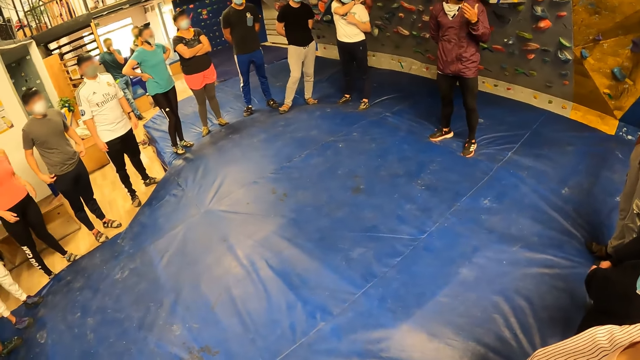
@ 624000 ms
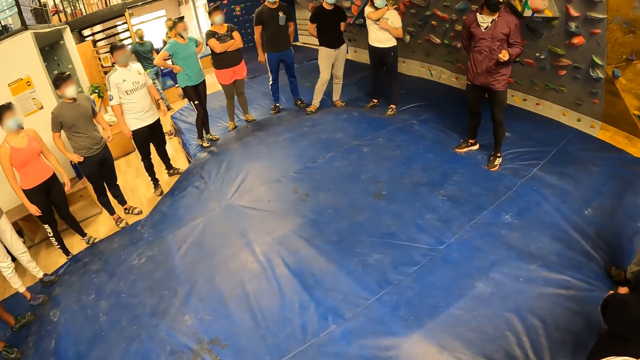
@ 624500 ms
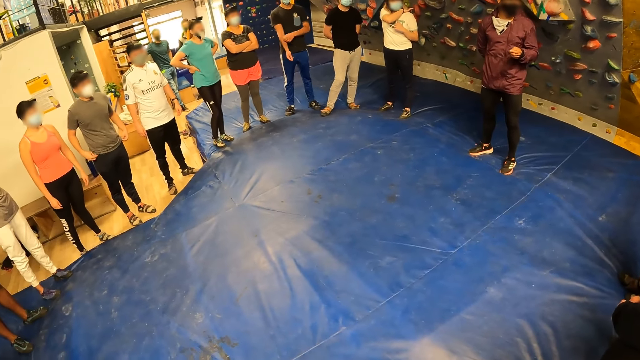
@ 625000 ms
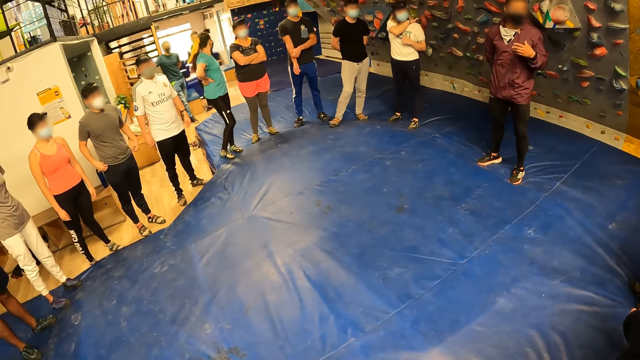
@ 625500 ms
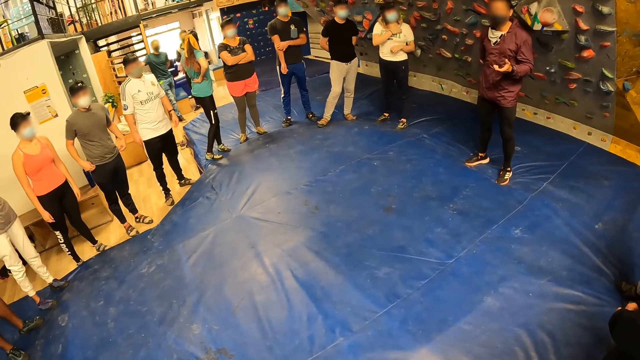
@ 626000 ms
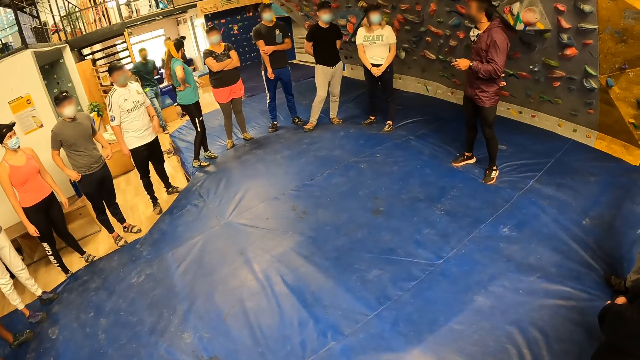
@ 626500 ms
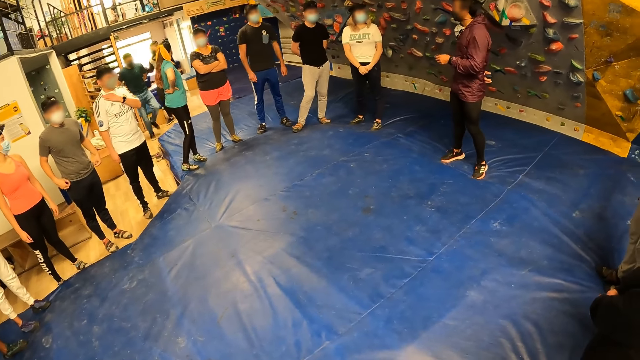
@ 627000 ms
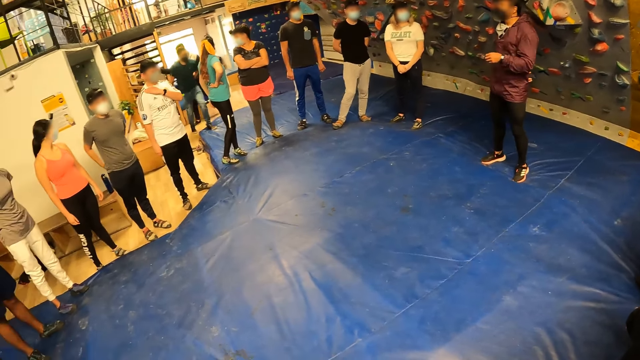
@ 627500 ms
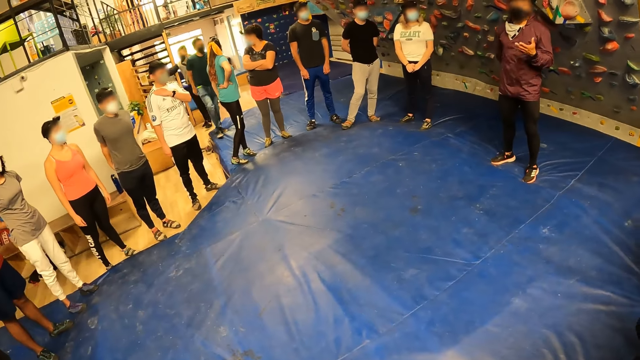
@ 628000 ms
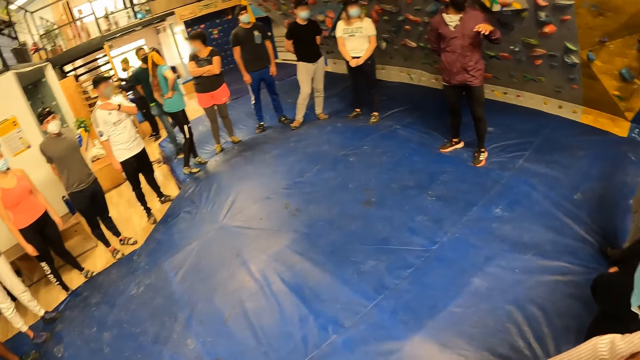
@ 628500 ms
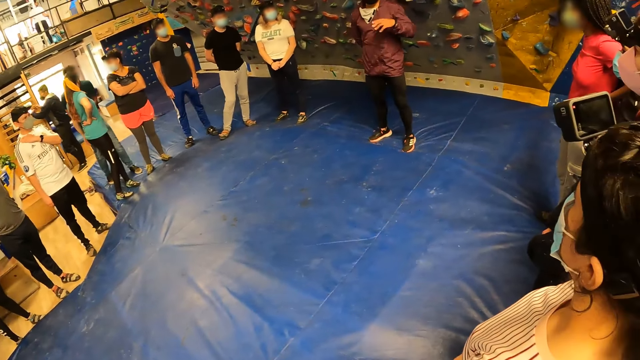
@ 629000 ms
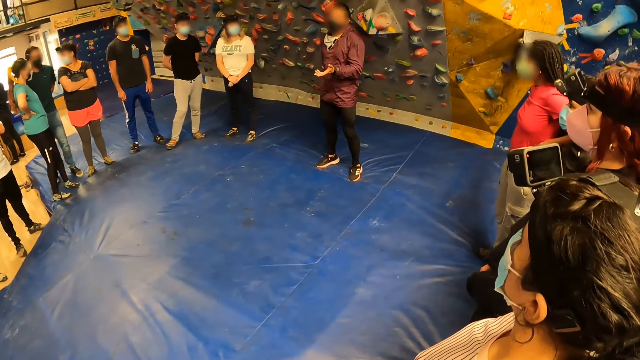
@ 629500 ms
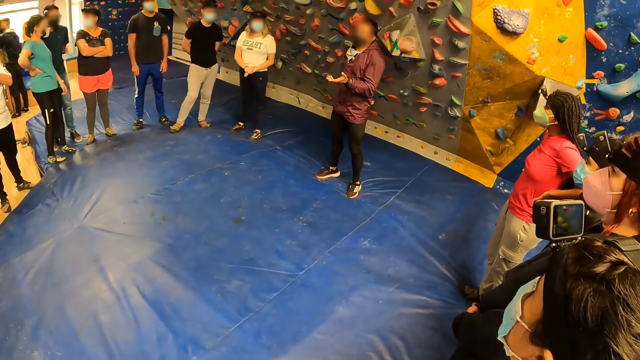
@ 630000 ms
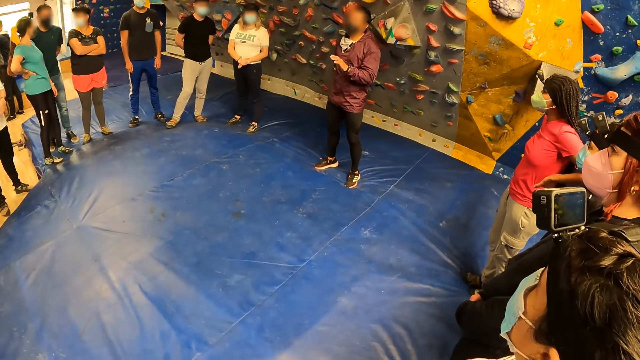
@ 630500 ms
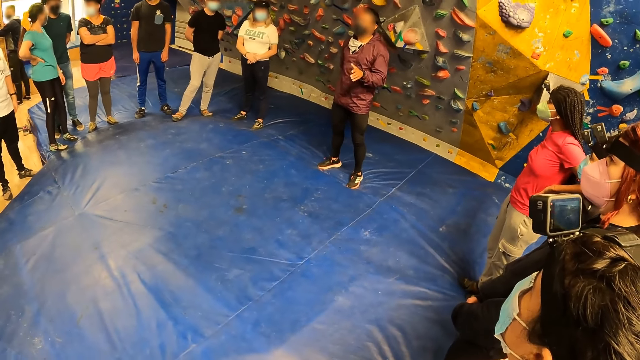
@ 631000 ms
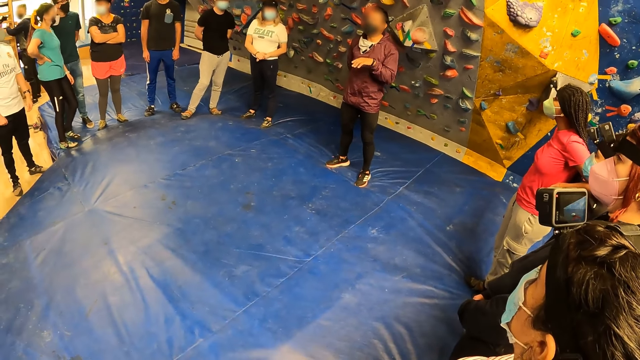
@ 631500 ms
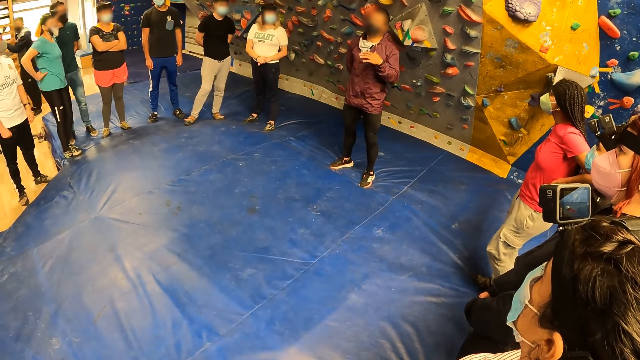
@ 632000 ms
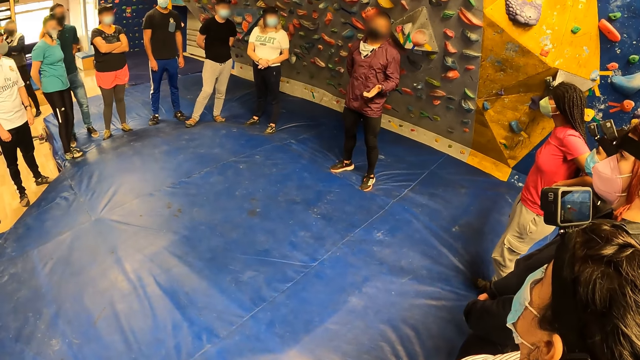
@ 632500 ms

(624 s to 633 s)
A man scratches his right hand with his left hand. A lady looks around. Another man puts his hand on his chest. A third man moves his hand. A fourth man stands next to the lady.

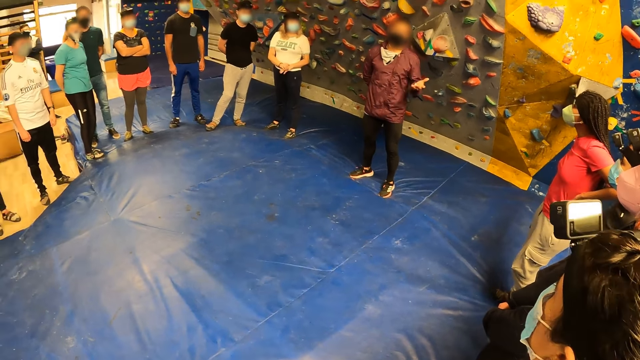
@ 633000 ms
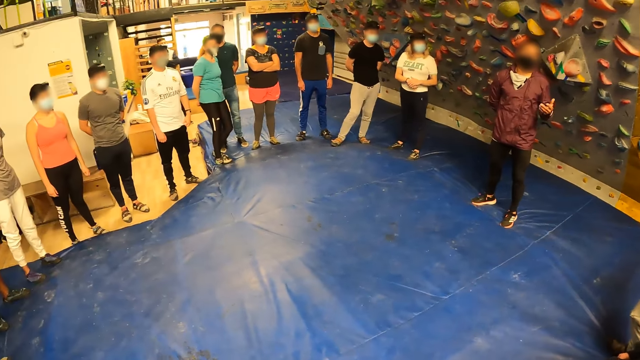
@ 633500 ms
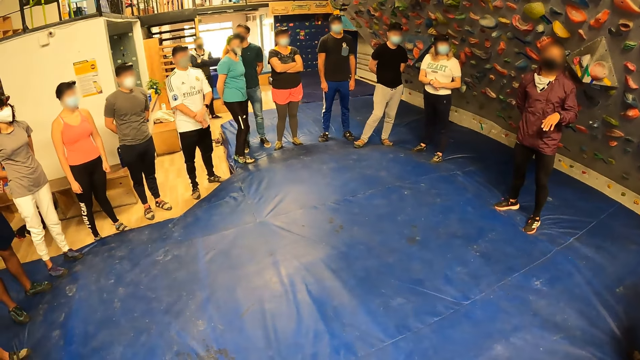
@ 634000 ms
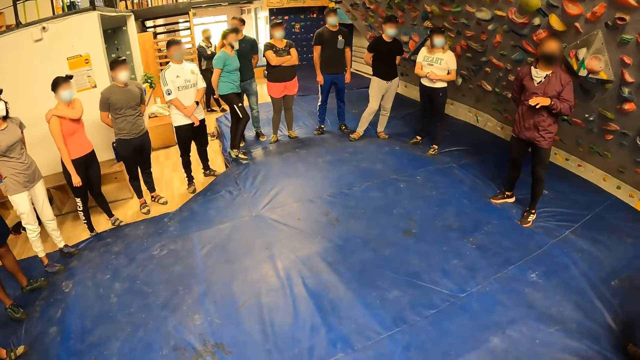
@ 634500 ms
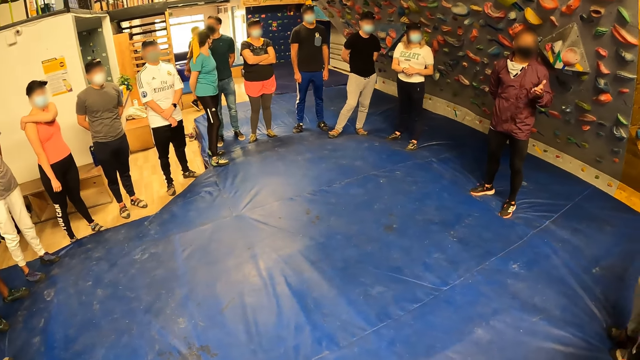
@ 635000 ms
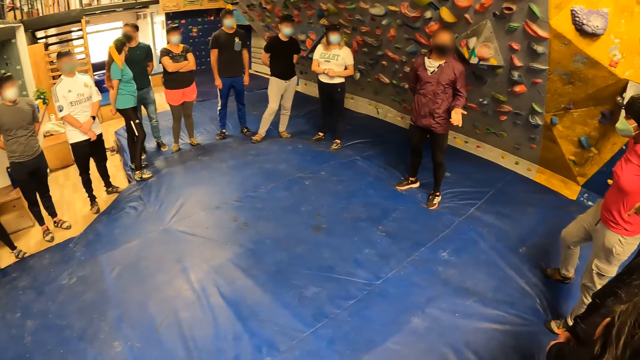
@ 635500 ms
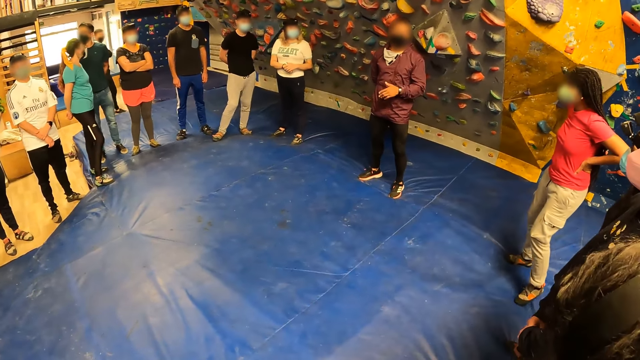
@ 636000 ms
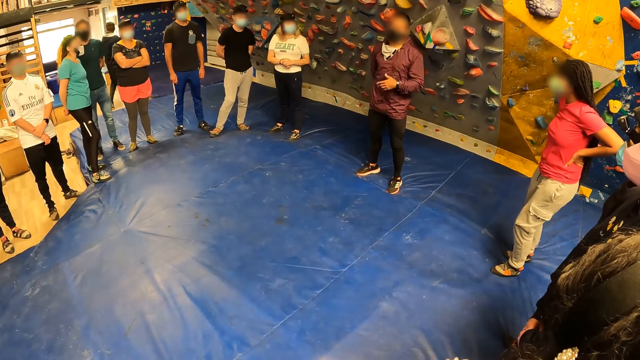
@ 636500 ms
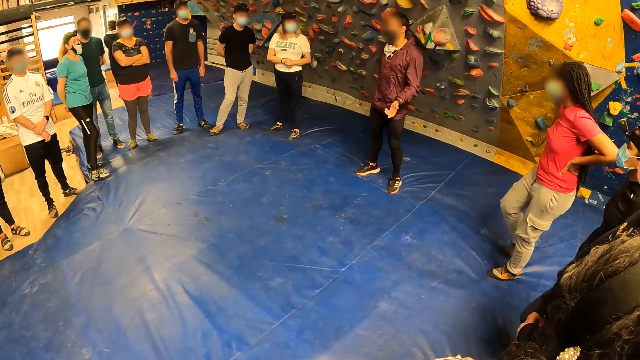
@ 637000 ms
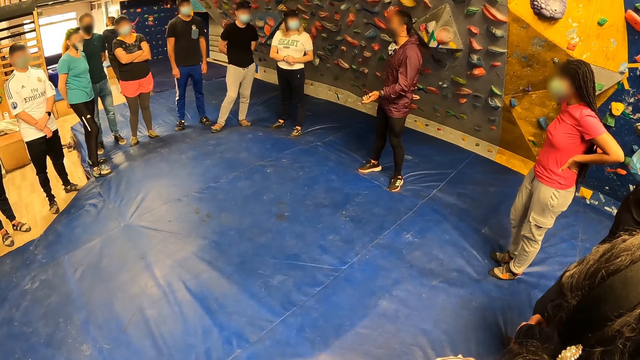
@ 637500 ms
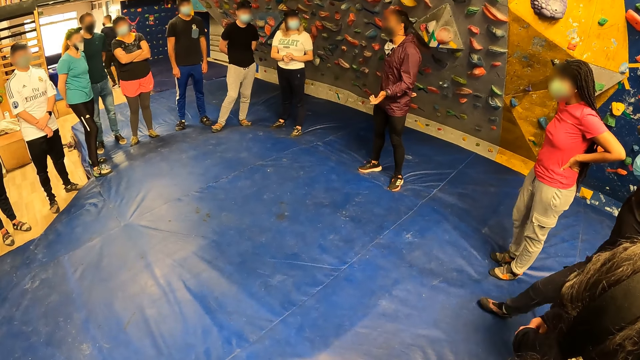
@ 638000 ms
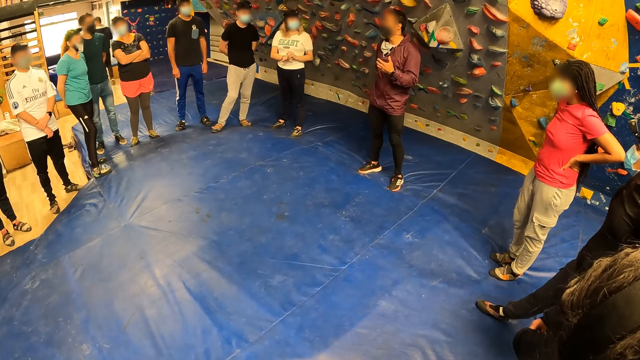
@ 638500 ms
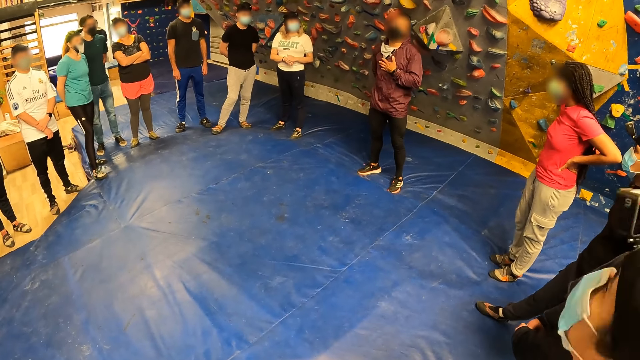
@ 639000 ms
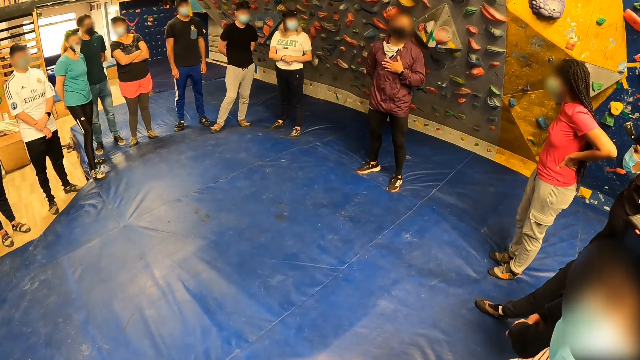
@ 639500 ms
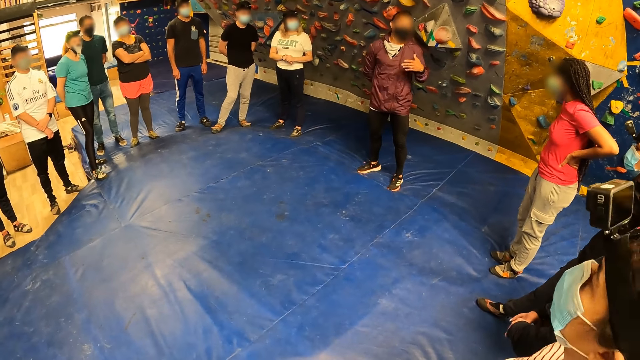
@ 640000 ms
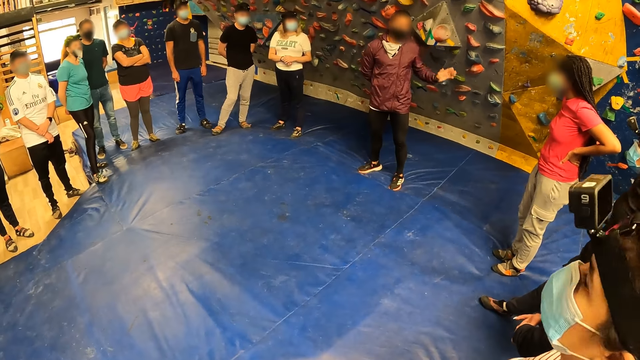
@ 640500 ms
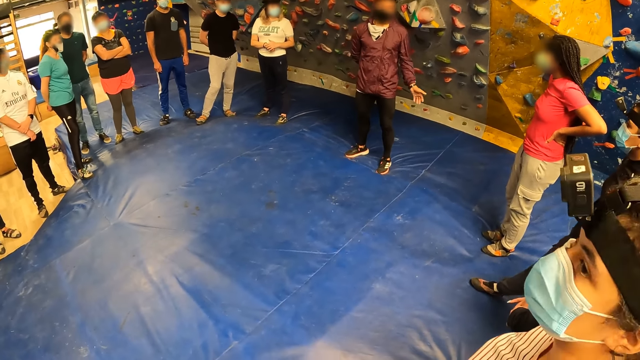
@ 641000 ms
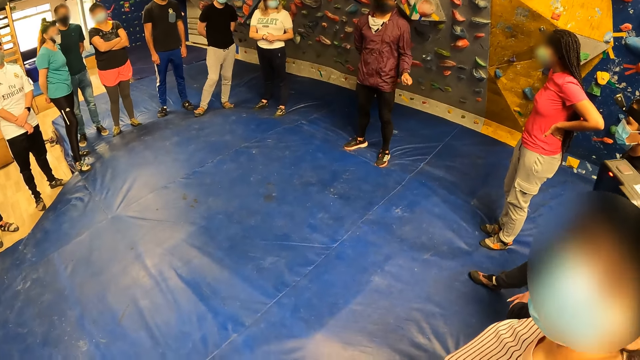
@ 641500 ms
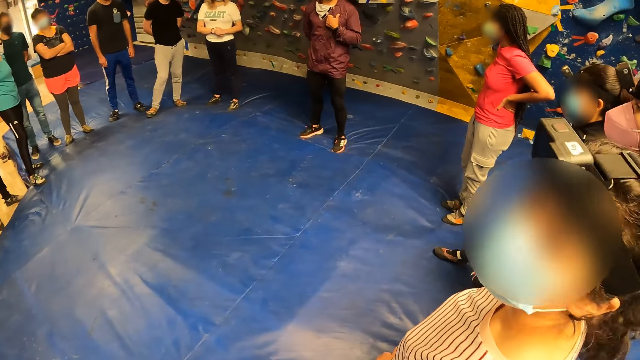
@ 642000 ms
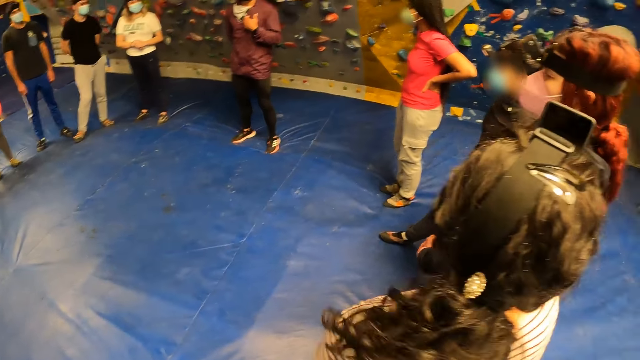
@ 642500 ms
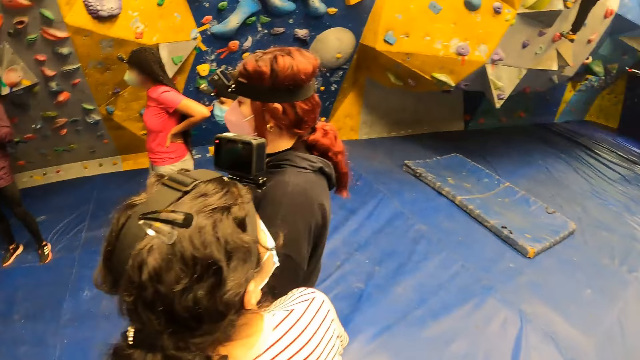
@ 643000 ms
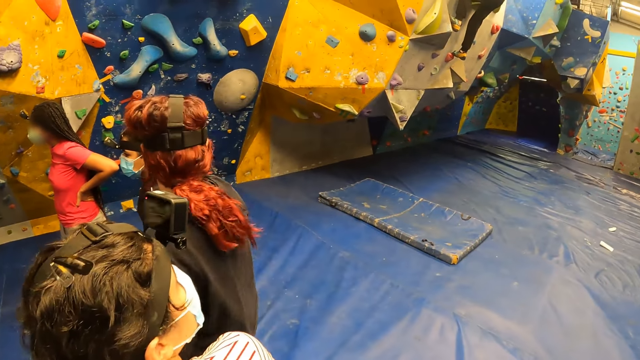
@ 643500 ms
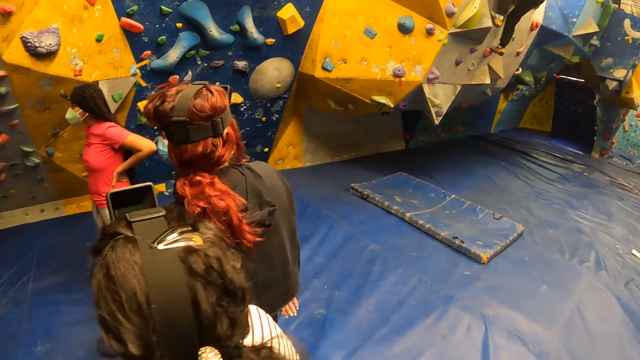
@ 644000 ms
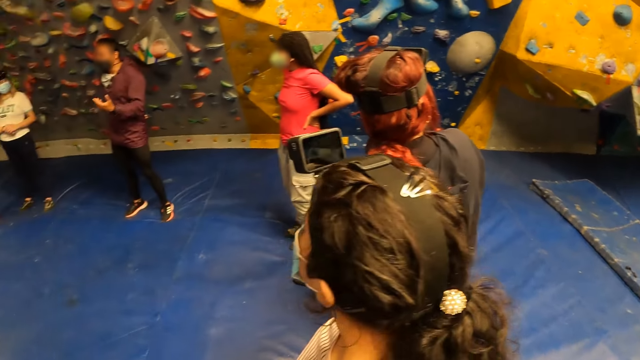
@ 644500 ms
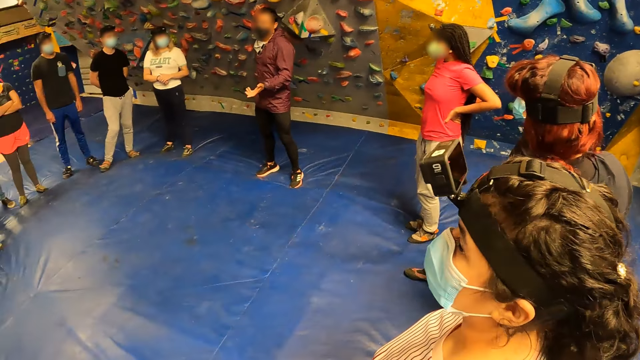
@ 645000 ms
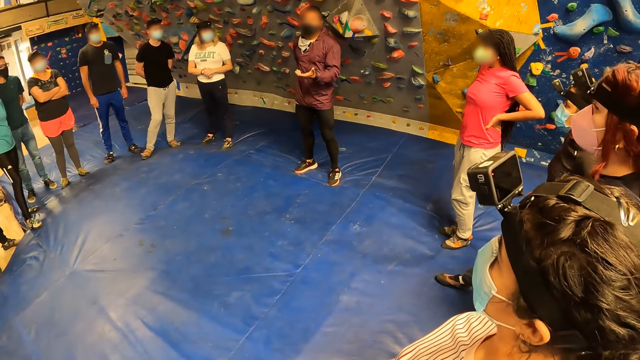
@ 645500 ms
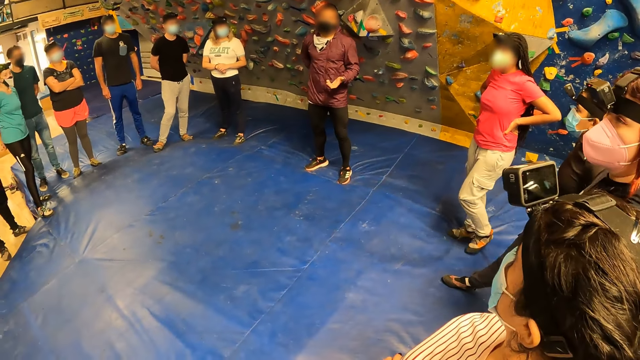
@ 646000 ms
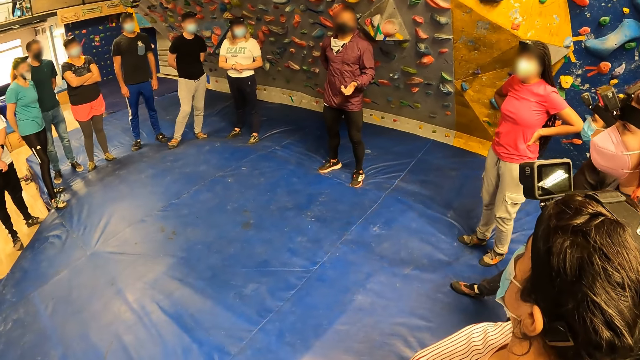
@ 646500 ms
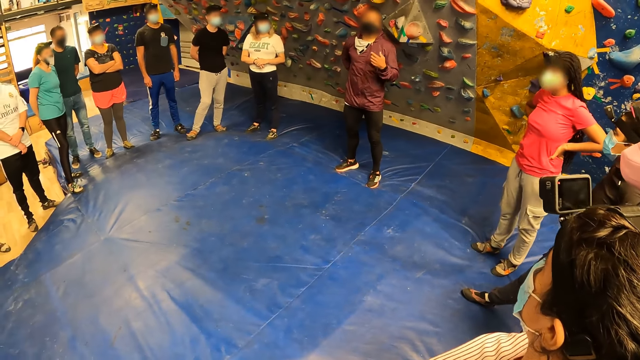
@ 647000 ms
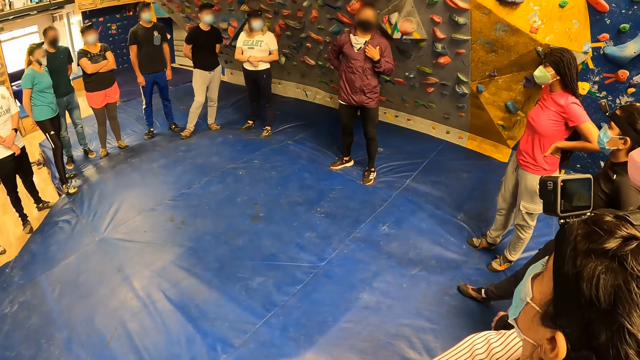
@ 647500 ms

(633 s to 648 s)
A lady scratches her shoulder. Another lady moves forward. Another lady looks around. A man moves his hand.
